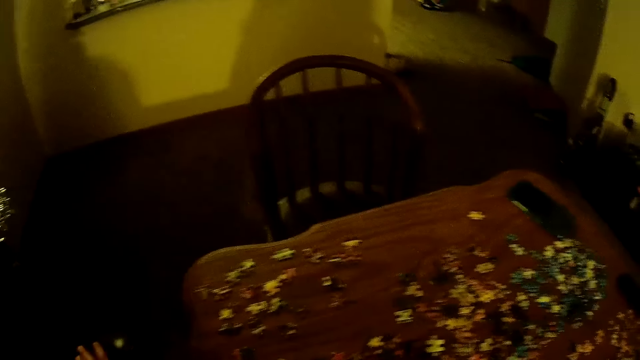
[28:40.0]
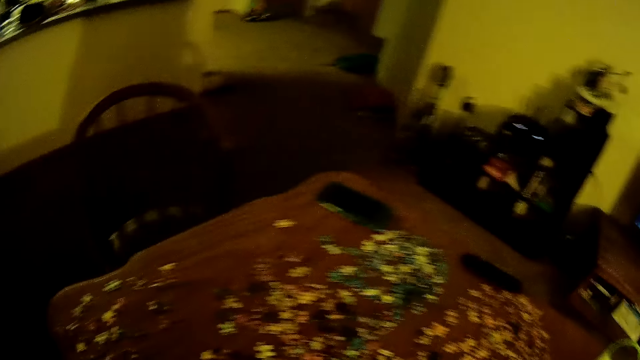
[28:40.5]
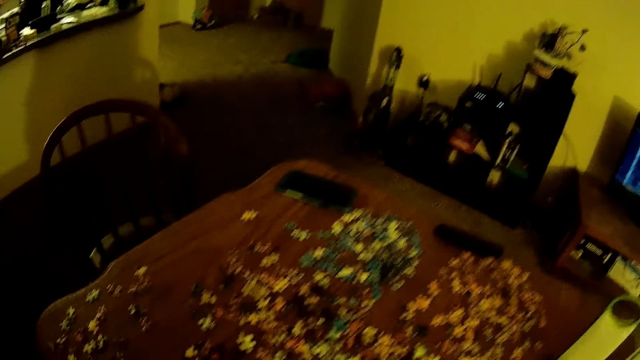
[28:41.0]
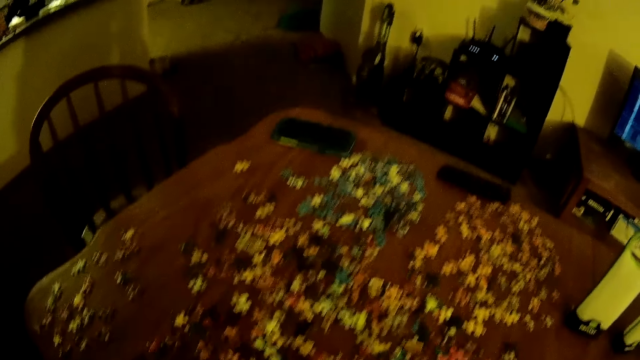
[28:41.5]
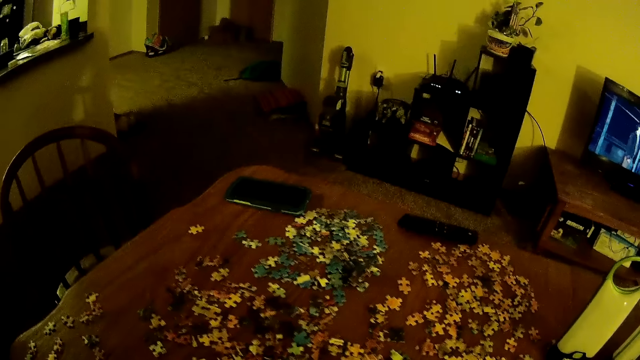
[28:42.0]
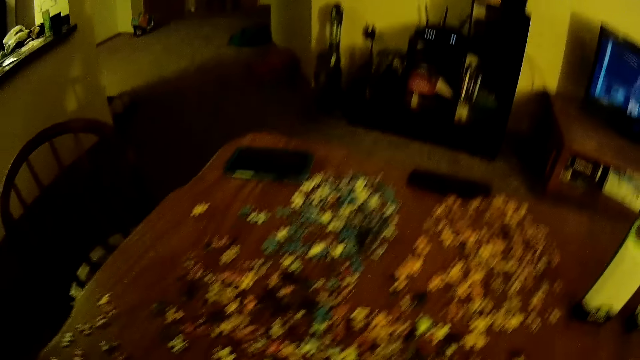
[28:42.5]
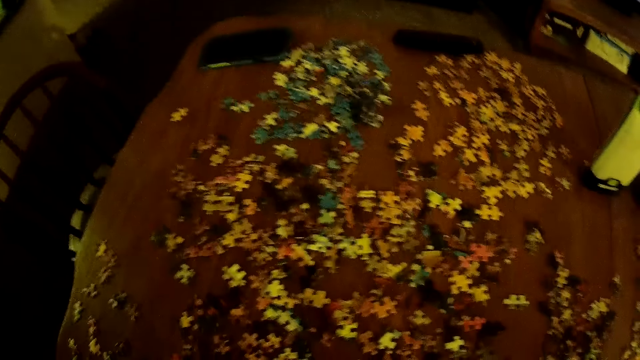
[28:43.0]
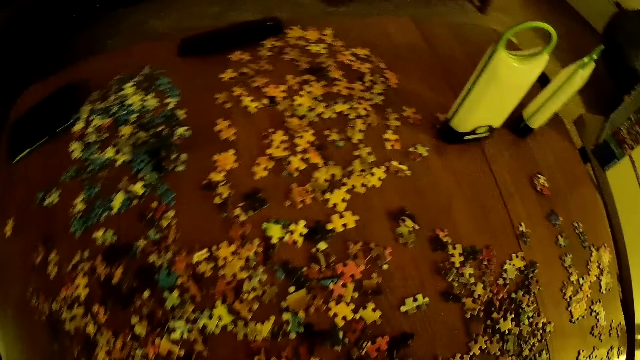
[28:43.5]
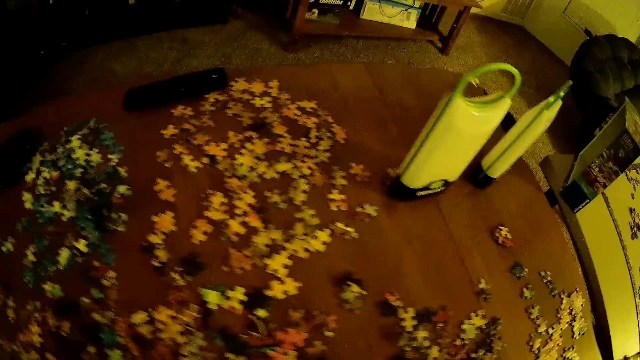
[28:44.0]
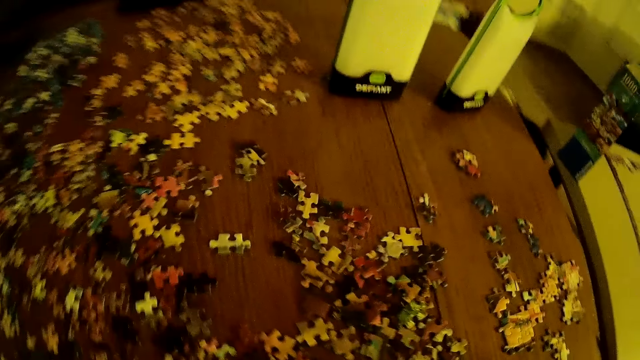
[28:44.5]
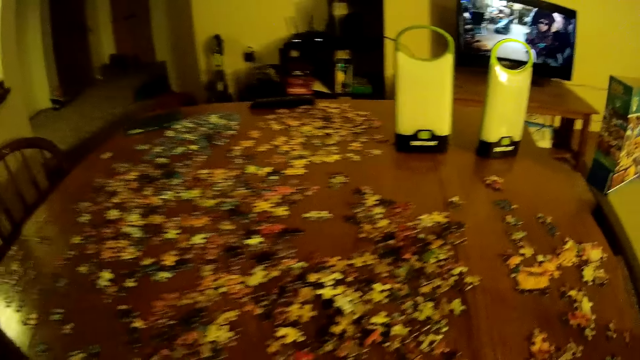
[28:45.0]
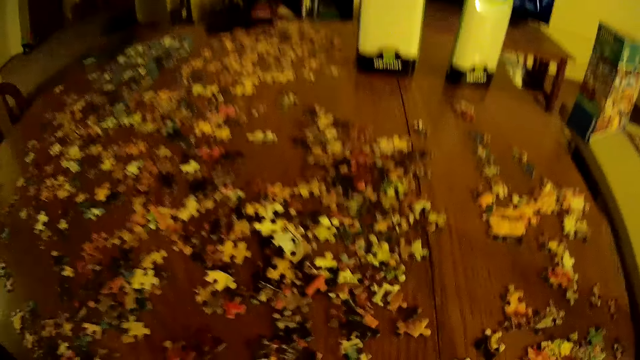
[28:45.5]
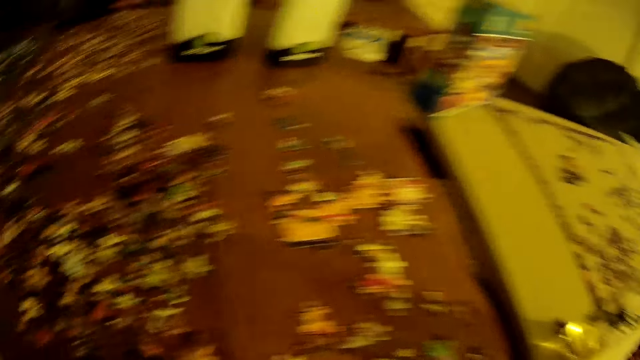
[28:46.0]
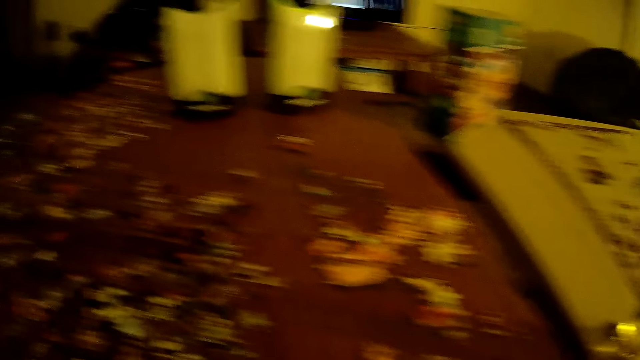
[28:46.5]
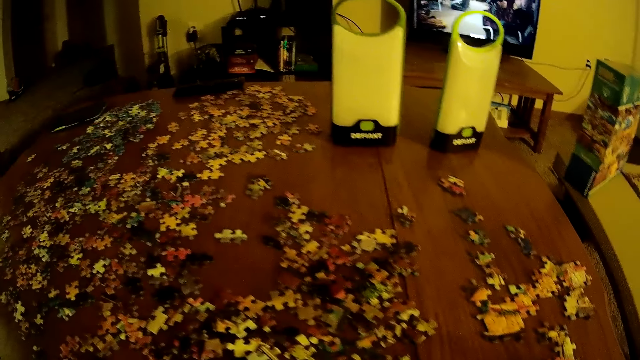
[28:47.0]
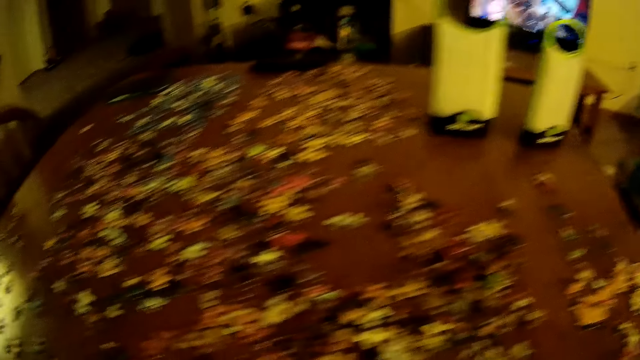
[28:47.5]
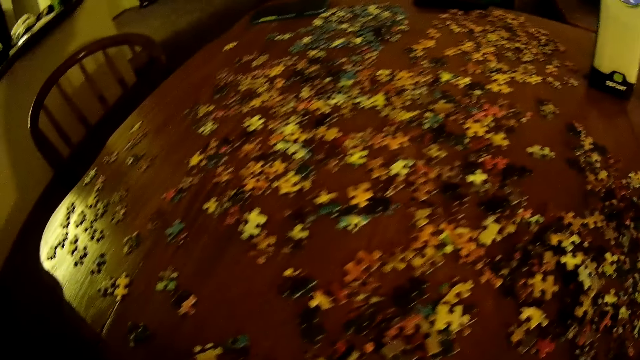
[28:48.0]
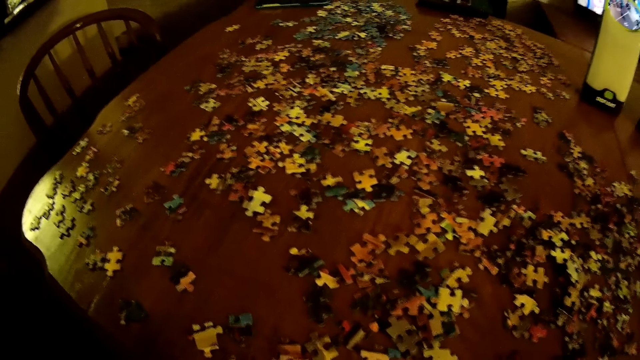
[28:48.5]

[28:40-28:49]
The camera wearer picks up some puzzle on the table.

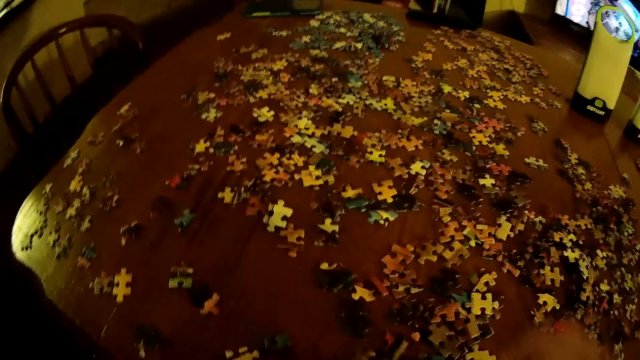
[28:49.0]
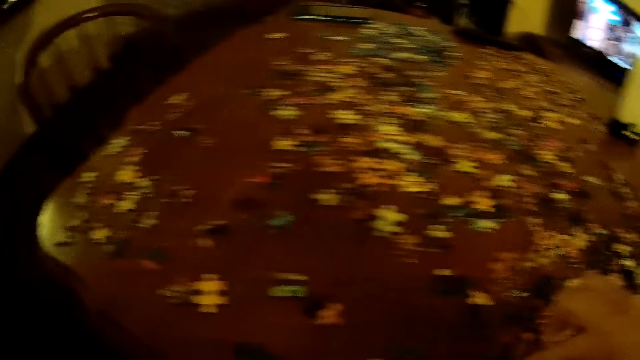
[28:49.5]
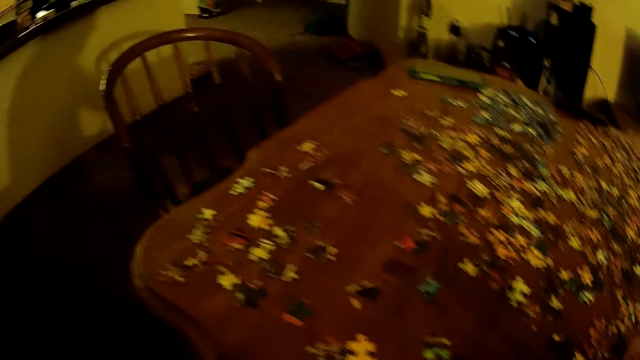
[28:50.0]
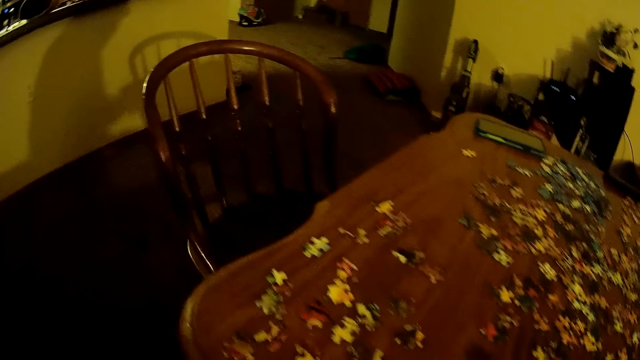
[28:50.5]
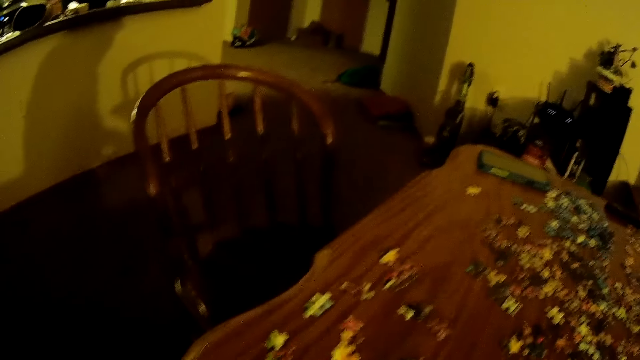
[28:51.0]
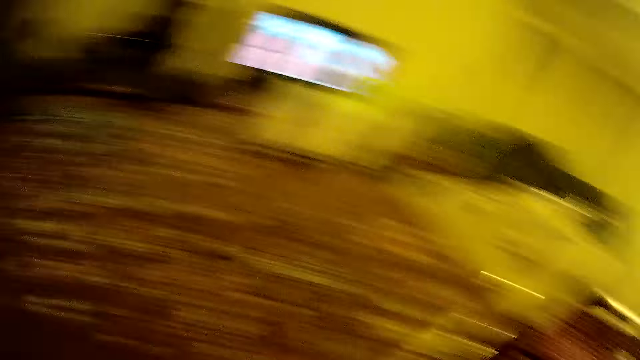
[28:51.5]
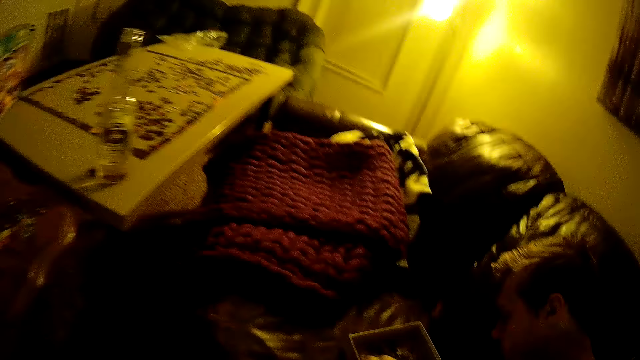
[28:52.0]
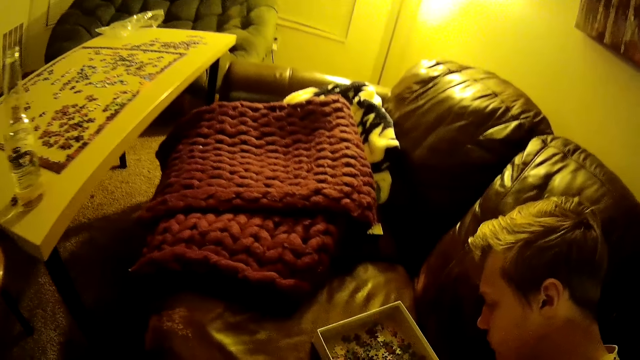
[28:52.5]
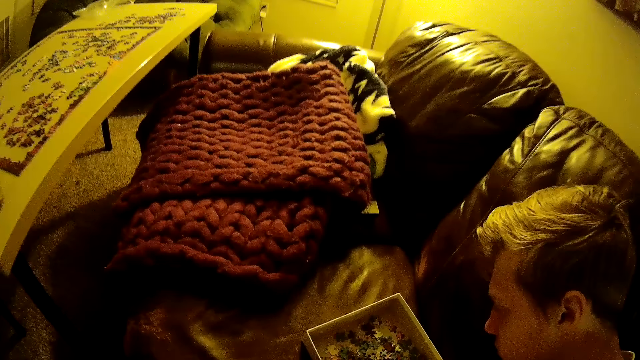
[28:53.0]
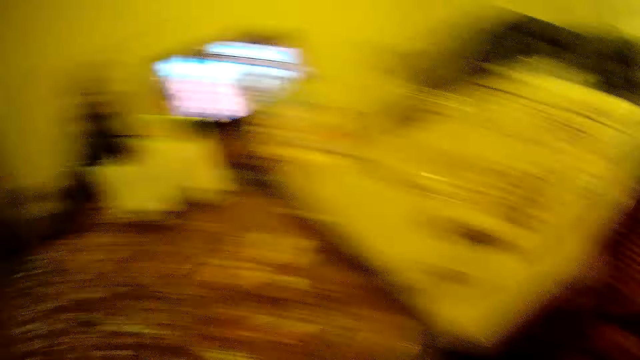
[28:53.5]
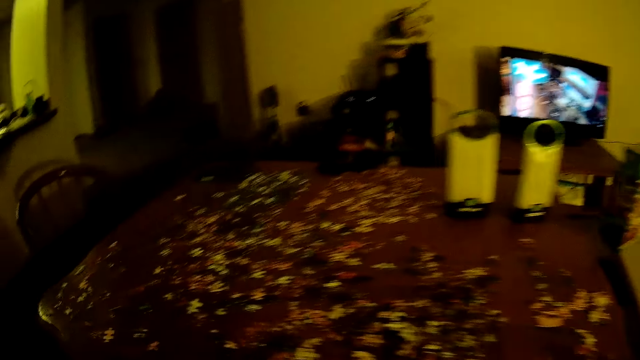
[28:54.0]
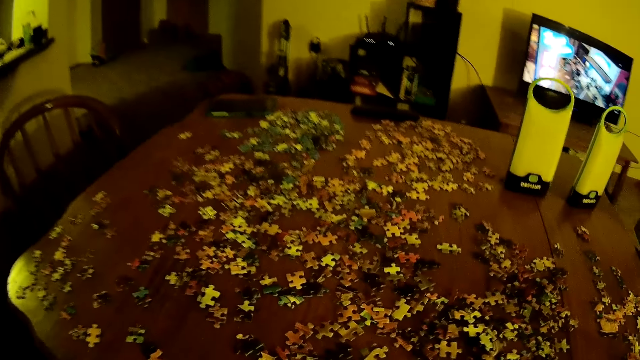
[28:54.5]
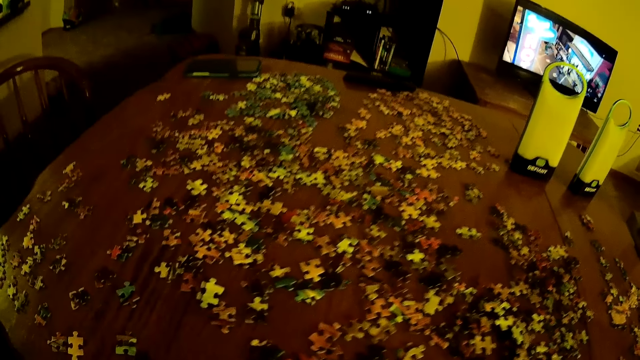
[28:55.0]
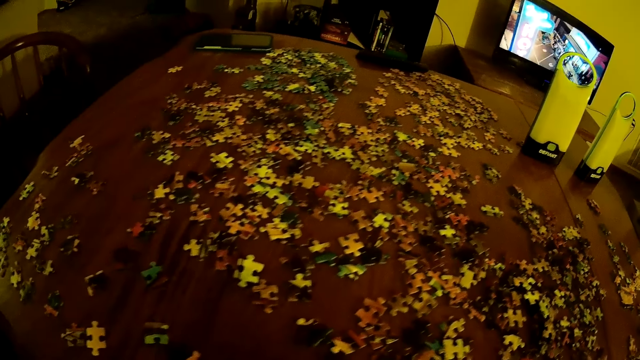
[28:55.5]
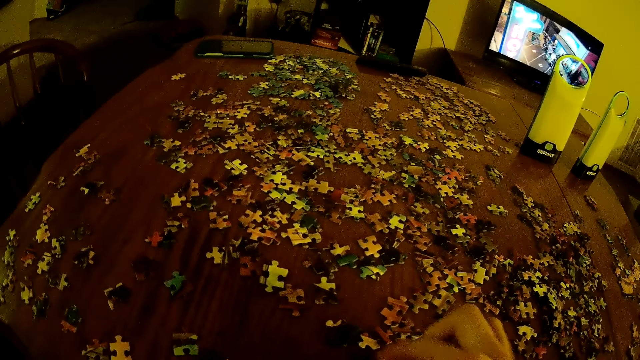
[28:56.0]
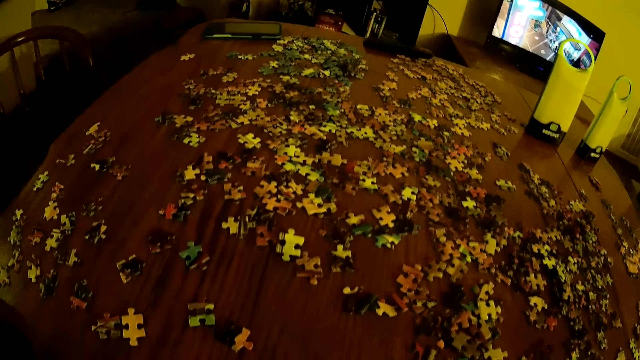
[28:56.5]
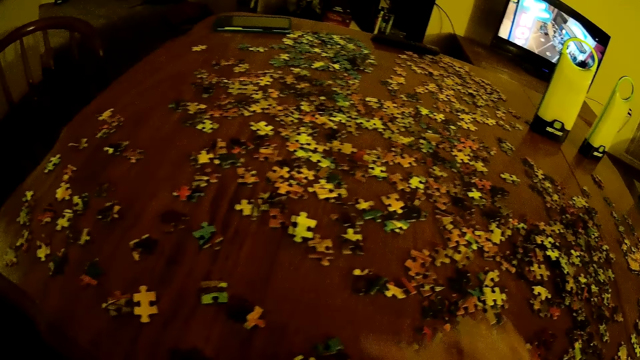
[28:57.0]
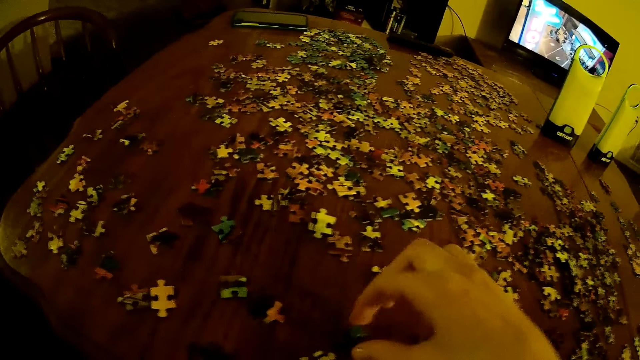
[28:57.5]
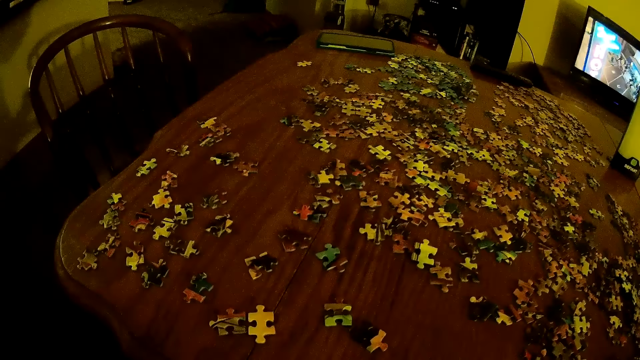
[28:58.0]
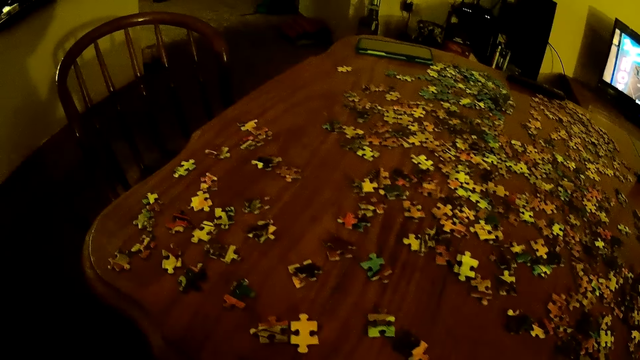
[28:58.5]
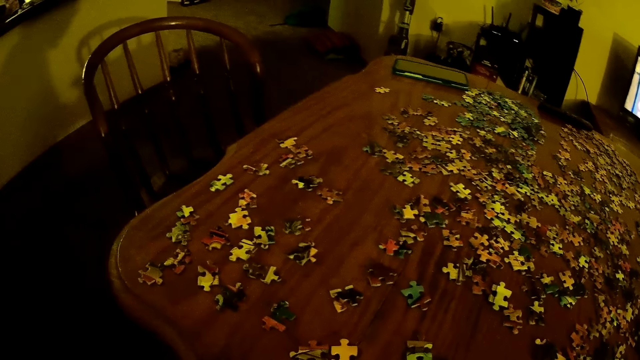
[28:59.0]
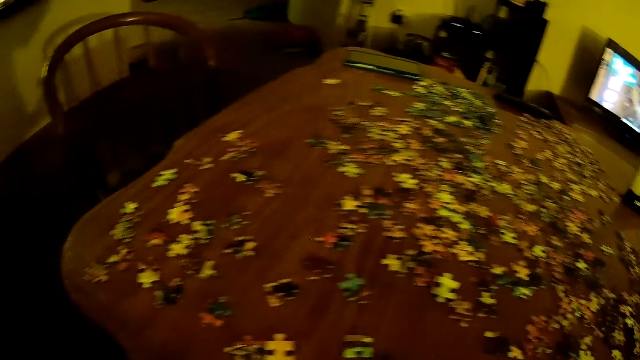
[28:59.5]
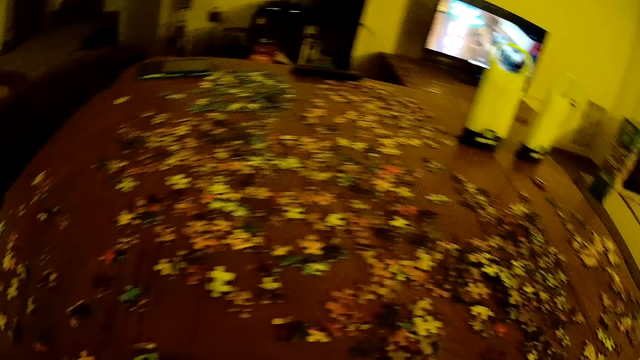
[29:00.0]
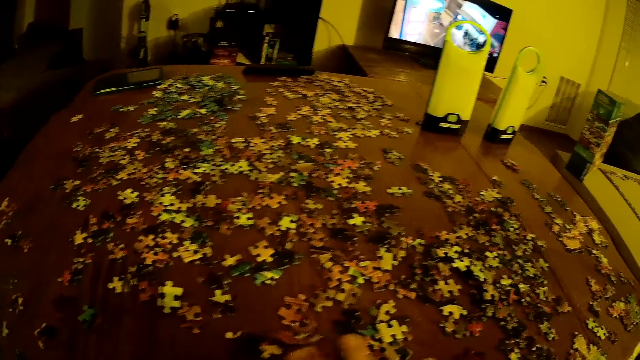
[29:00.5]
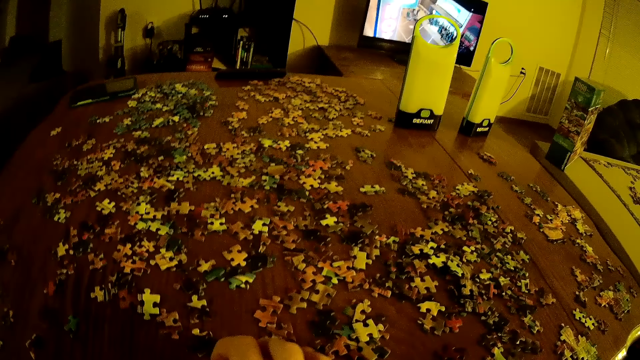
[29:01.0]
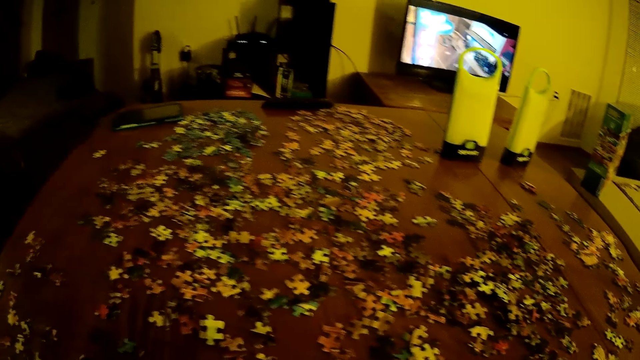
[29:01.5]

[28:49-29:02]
The camera wearer picks up beads. They move around and arrange beads.
